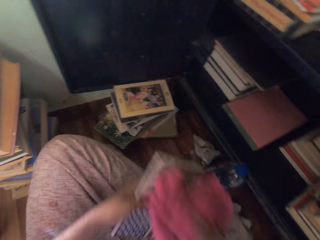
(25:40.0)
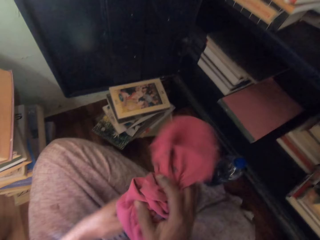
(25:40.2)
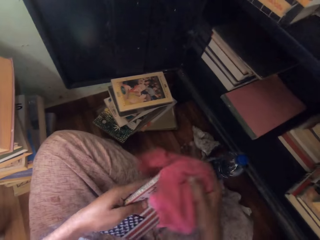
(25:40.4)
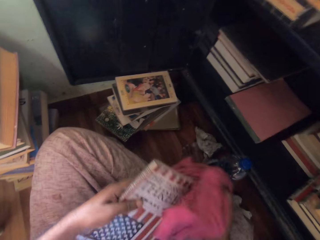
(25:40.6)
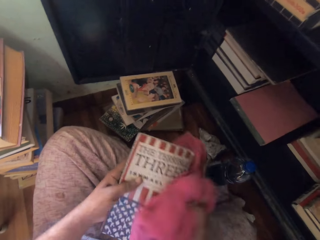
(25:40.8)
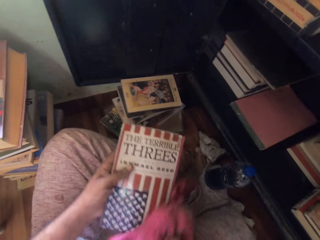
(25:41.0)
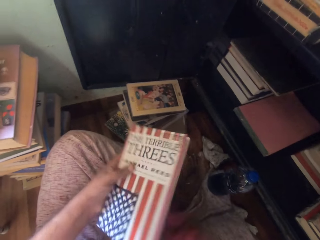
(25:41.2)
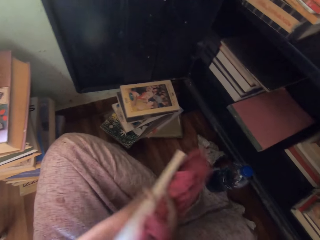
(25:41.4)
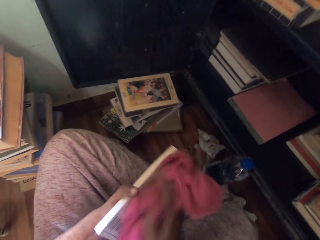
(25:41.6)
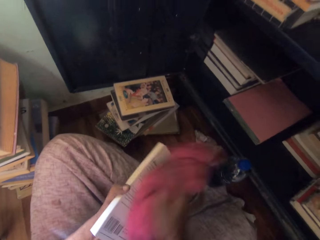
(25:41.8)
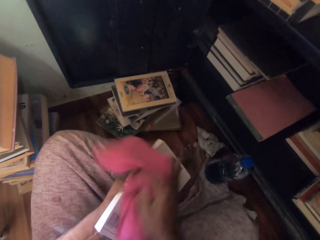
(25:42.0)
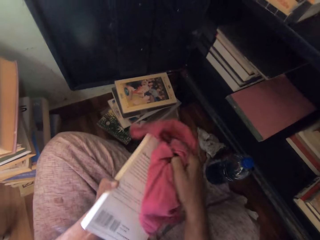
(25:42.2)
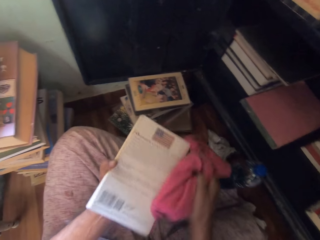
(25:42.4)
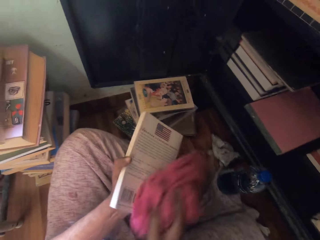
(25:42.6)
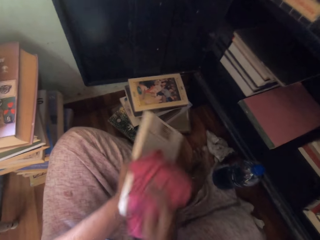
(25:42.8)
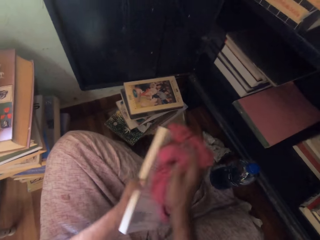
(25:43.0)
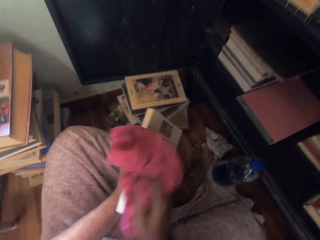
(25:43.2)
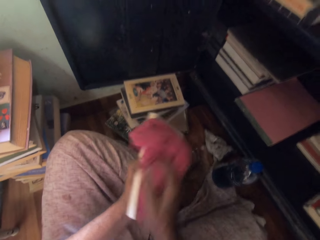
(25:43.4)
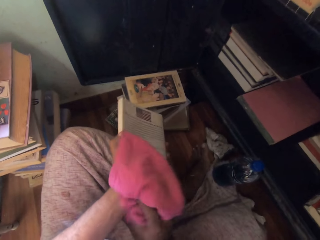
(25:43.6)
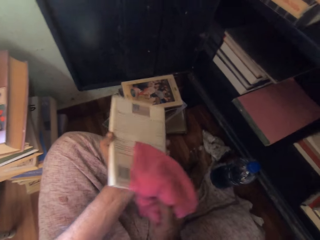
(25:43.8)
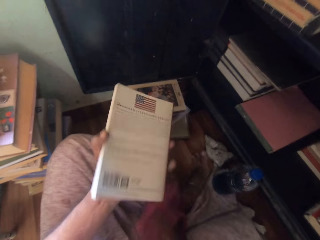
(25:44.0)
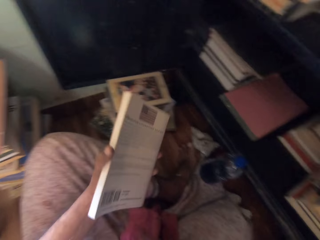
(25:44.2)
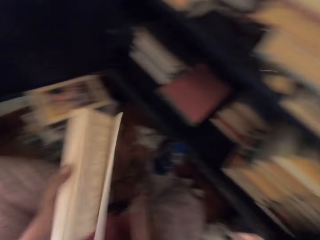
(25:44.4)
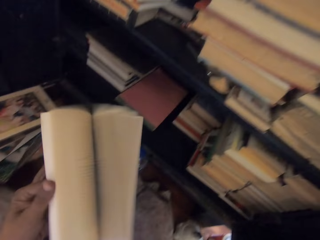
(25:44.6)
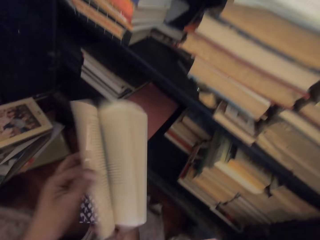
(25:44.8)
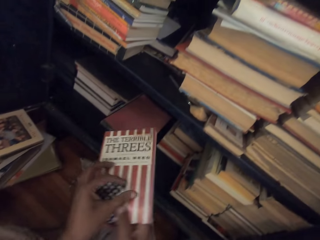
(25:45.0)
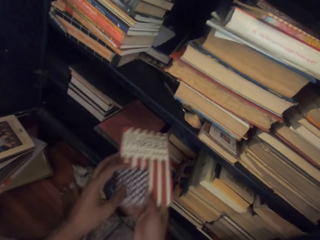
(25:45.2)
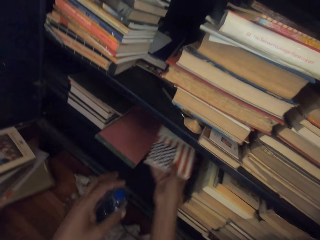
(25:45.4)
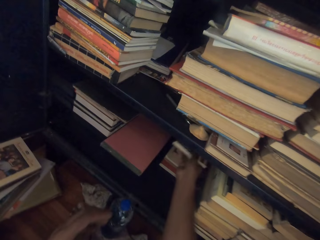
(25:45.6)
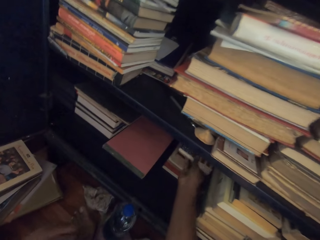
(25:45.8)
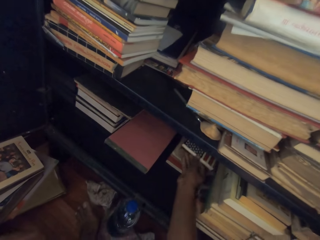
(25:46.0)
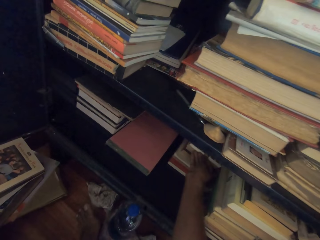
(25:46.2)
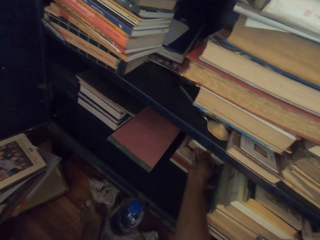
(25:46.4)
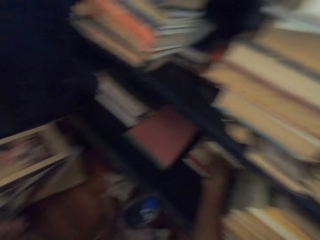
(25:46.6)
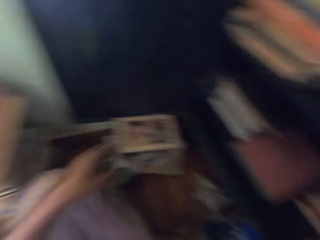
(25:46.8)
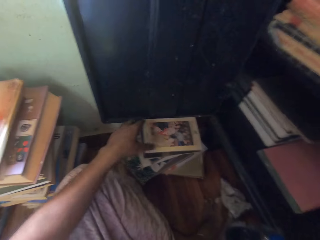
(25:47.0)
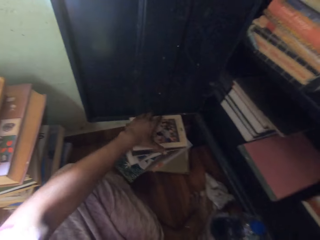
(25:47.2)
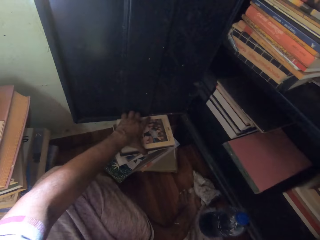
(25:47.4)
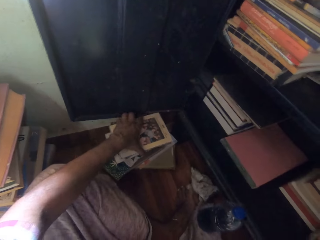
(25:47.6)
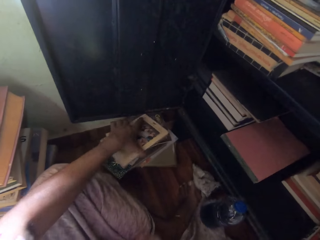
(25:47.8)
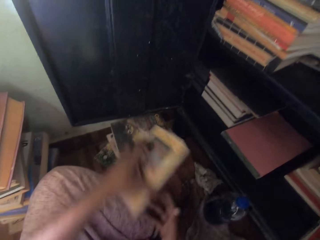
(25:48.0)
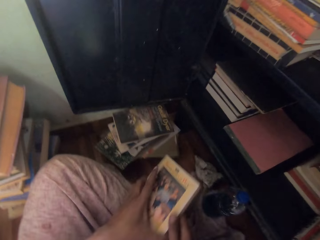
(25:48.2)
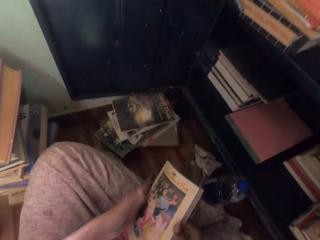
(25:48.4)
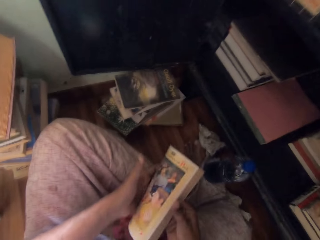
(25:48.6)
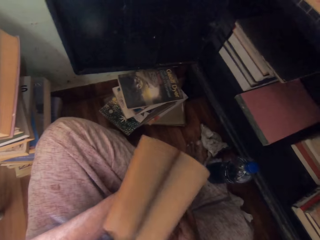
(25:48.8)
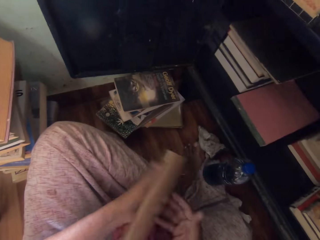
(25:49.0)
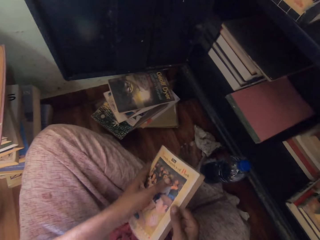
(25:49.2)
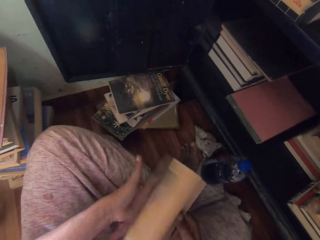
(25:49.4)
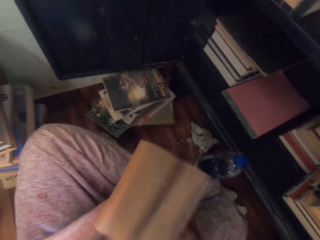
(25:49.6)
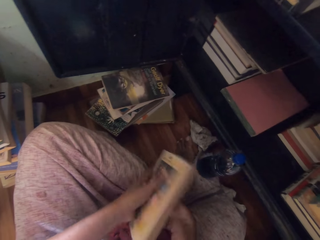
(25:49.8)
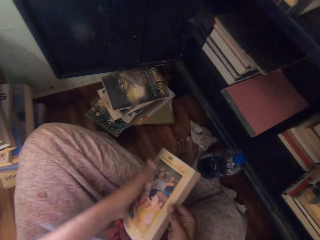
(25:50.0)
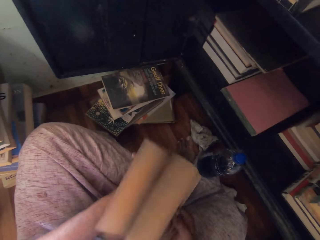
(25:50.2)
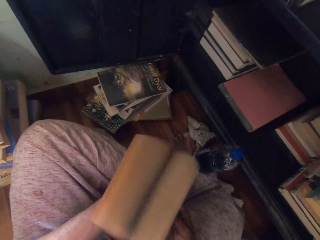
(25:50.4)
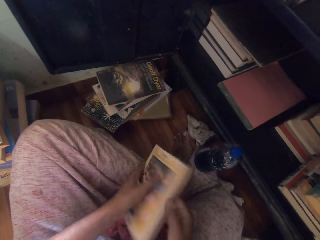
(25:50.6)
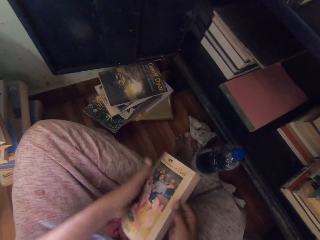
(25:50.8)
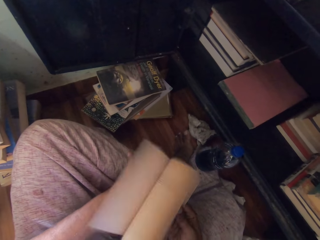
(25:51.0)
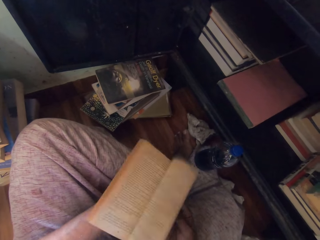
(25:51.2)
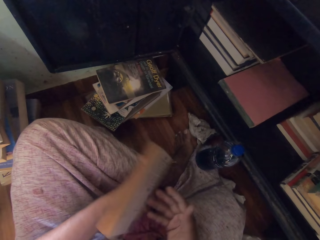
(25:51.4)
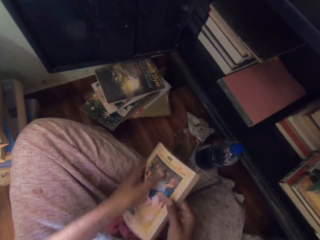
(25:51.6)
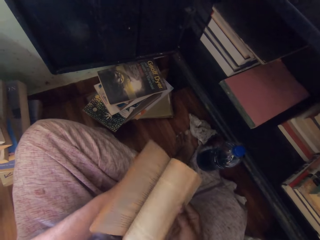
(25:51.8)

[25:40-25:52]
The camera wearer cleans the book with the towel or cloth in her right hand. She picks the cloth. She drops the towel on her legs with her right hand. She flips the pages of the book with both hands. She puts the book in the cabinet with her right hand. She pushes the book in the cabinet with her right hand. She picks up a book from the stack of books with her left hand. She flips the pages of the book with both hands.

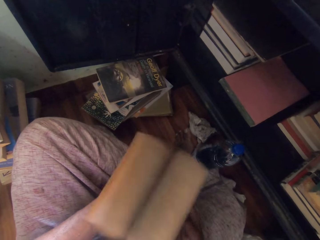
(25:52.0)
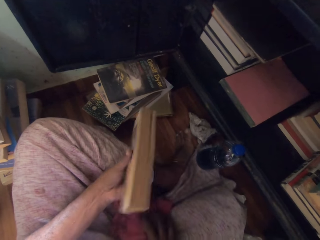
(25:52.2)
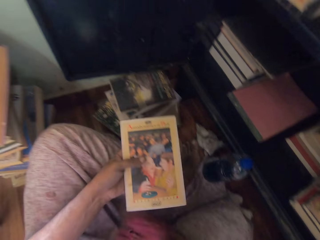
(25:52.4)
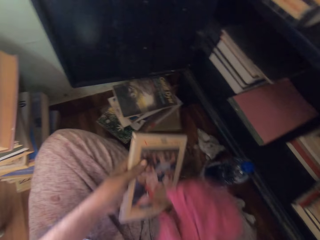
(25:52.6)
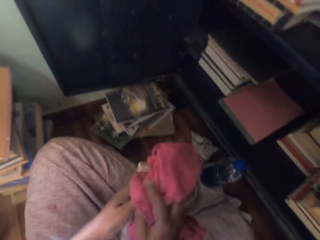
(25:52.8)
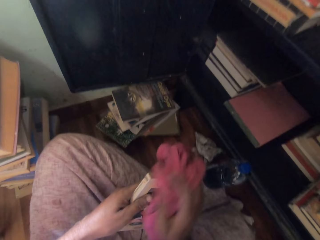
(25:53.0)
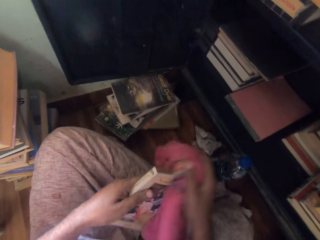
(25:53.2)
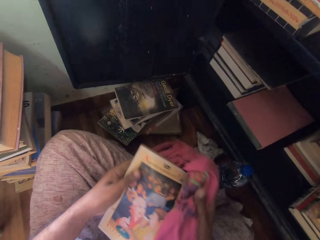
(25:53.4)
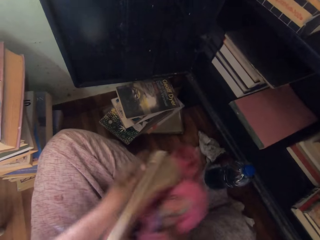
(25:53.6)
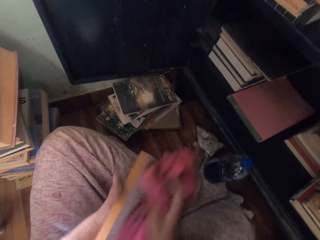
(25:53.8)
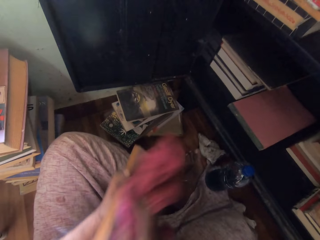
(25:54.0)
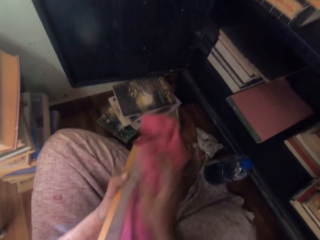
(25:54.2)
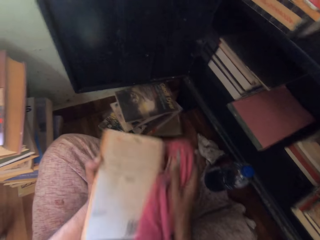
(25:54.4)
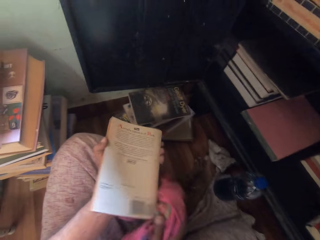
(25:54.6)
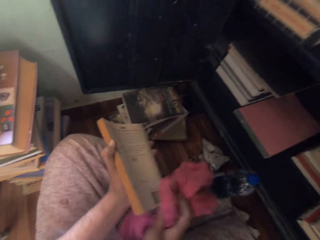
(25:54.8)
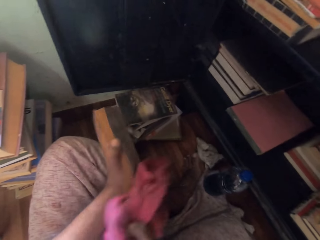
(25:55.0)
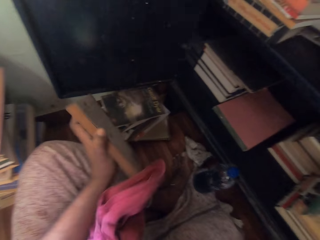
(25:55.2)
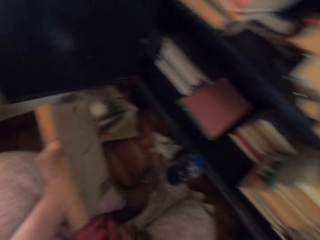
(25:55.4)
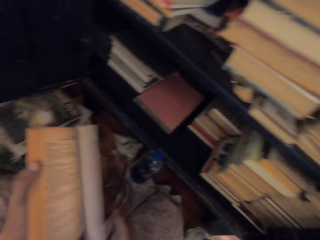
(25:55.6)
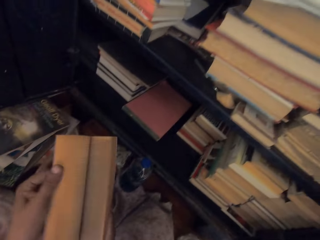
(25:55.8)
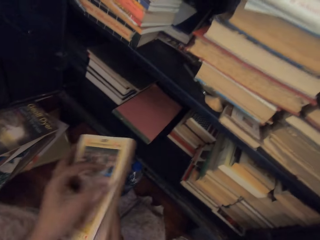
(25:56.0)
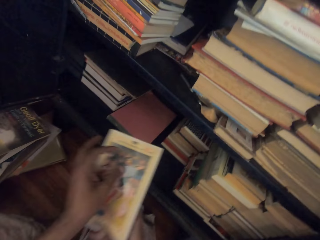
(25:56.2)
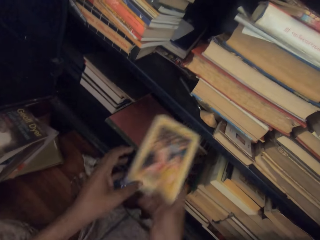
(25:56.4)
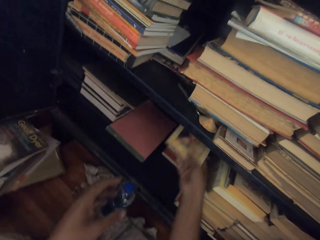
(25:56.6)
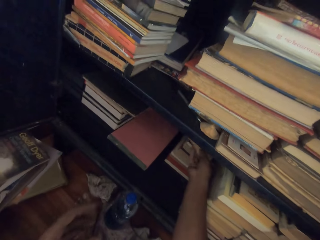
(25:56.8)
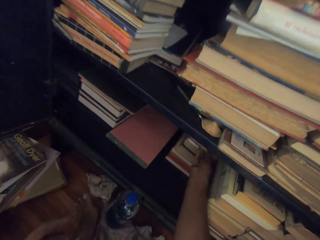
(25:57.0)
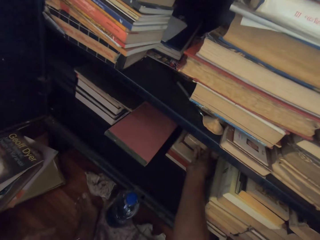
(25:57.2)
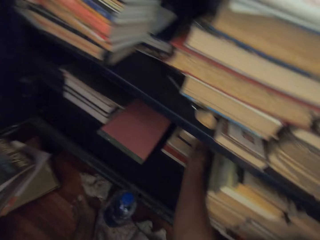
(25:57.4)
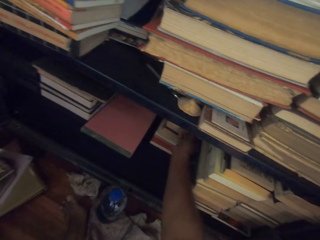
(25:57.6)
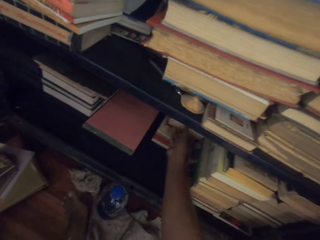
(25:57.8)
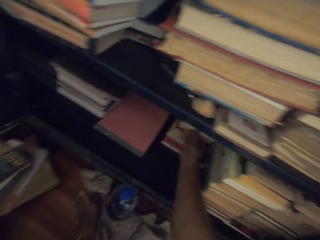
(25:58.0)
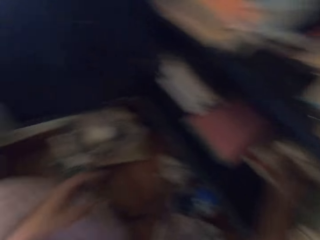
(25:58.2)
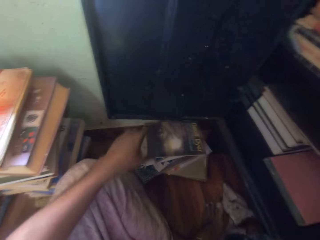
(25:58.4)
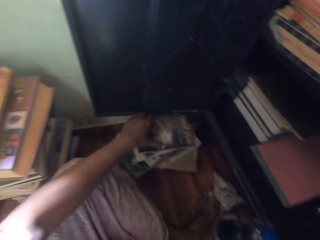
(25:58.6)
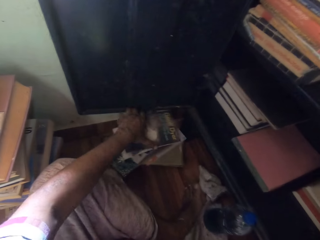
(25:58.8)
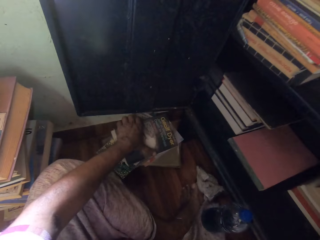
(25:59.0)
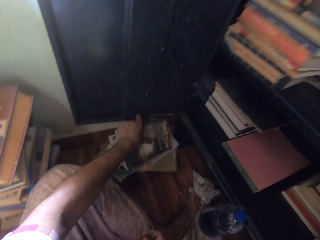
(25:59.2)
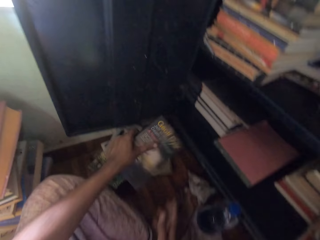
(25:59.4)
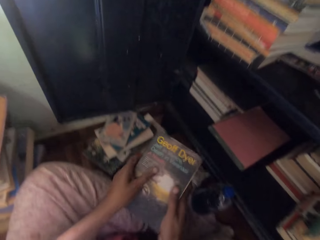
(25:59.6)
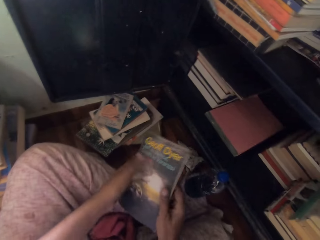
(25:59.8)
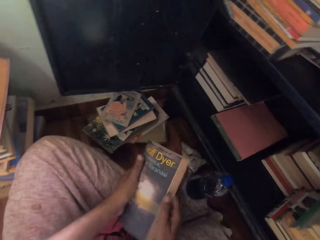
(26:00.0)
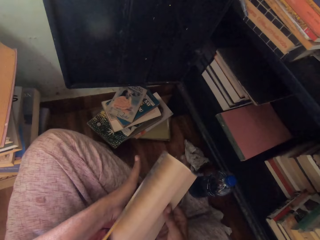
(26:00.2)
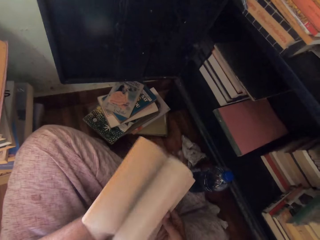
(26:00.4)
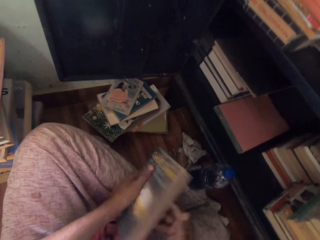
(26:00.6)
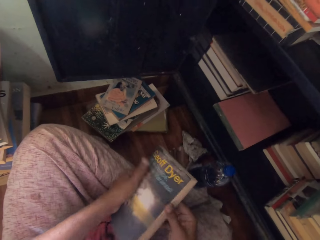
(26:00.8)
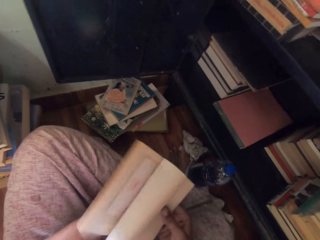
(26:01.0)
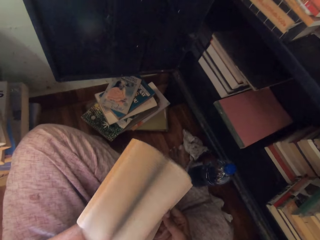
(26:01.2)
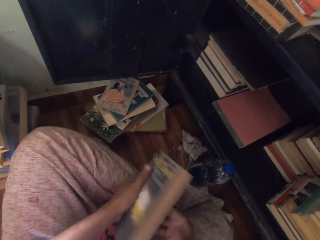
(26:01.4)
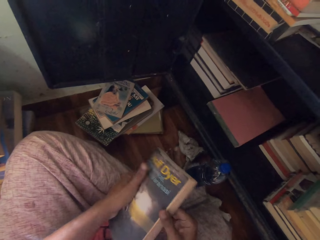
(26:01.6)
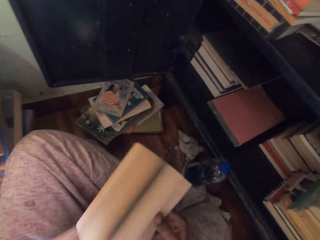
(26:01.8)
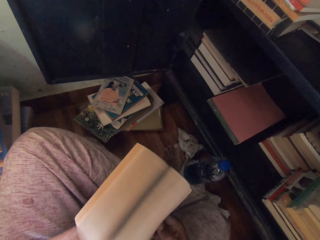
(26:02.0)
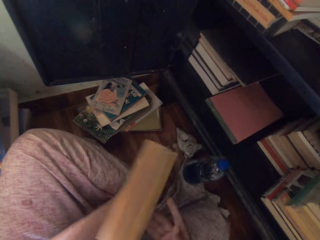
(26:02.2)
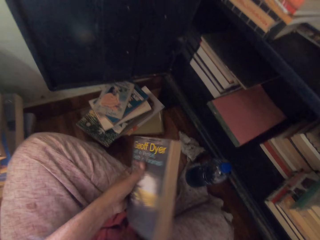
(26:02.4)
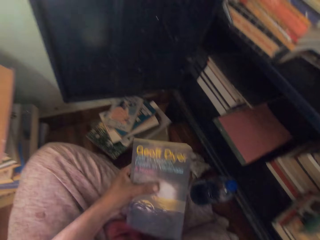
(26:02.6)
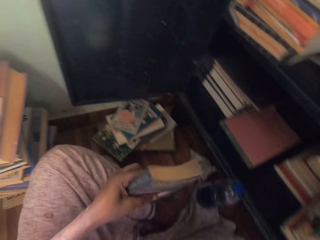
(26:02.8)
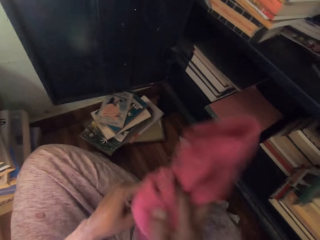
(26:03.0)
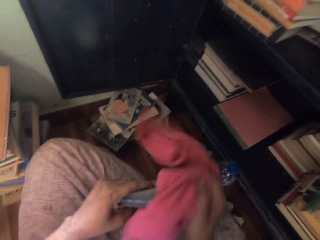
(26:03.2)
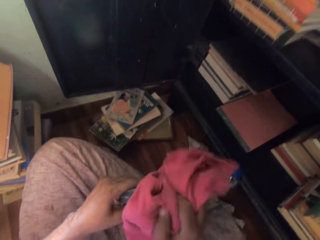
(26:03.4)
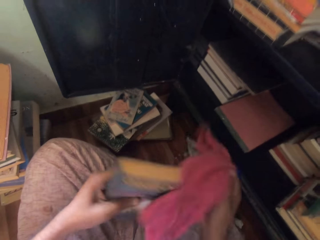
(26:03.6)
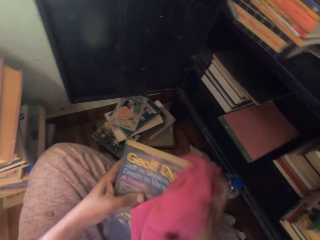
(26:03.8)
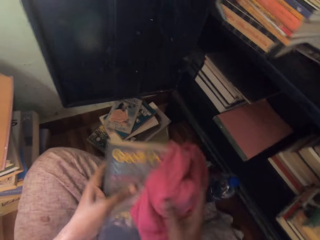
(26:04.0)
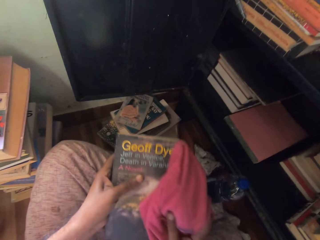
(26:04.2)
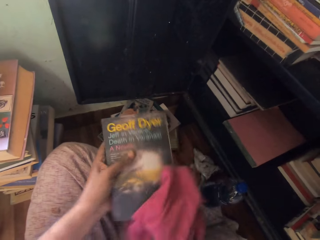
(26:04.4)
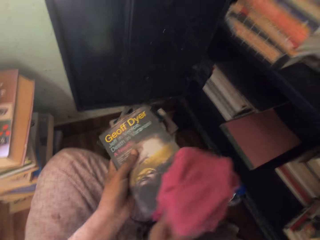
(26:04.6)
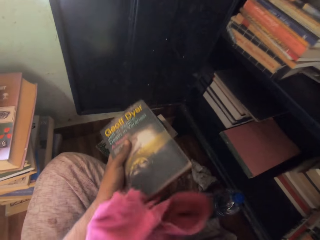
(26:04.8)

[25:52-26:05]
The camera wearer picks the towel or cloth from her legs with her right hand. She cleans the book with the towel in her right hand. She drops the towel on her legs with her right hand. She flips the pages of the book with both hands. She puts the book in the cabinet with her right hand. She pushes the book in the cabinet with her right hand. She picks up a book from the stack of books with her left hand. She flips the pages of the book with both hands. She cleans the book with the towel in her right hand. She picks the cloth.
